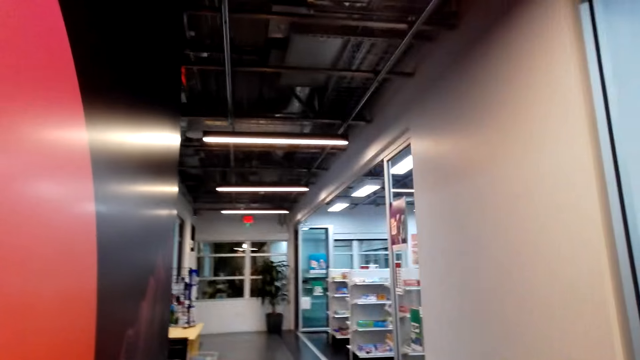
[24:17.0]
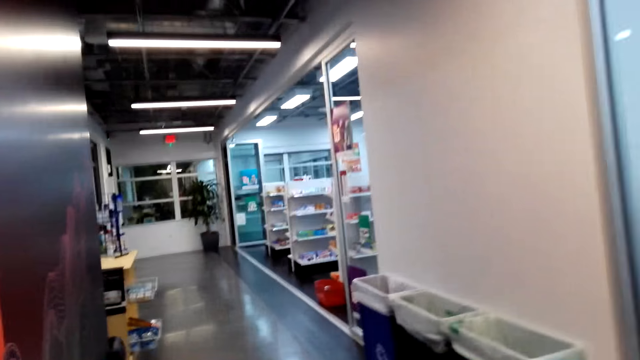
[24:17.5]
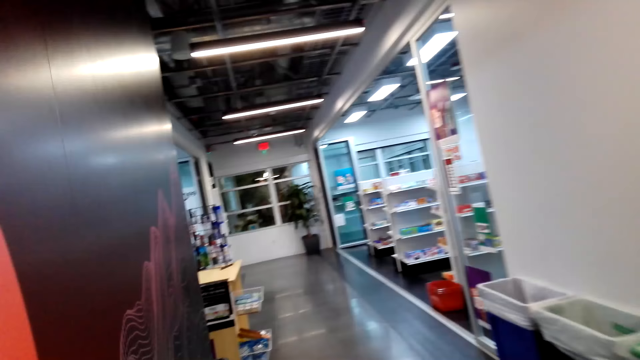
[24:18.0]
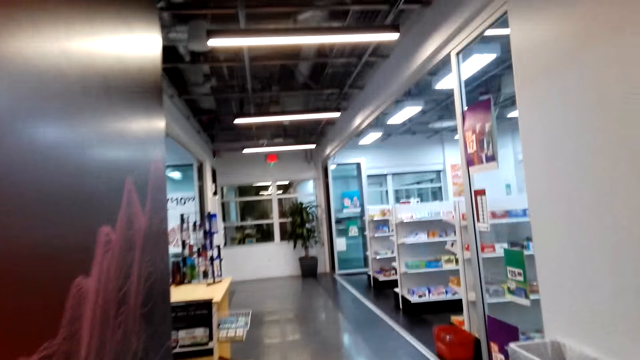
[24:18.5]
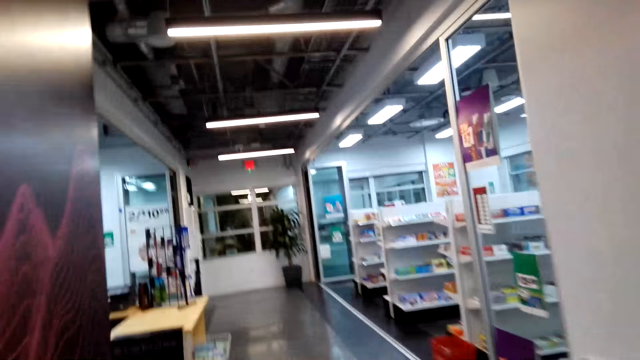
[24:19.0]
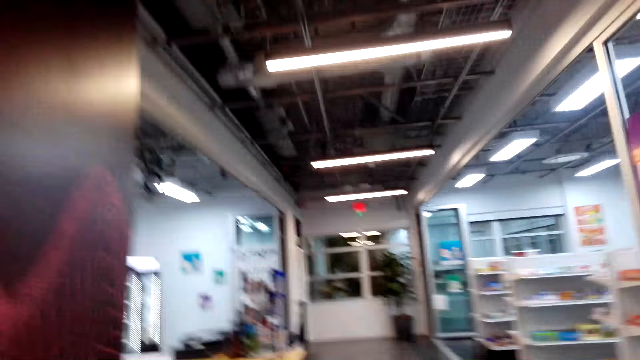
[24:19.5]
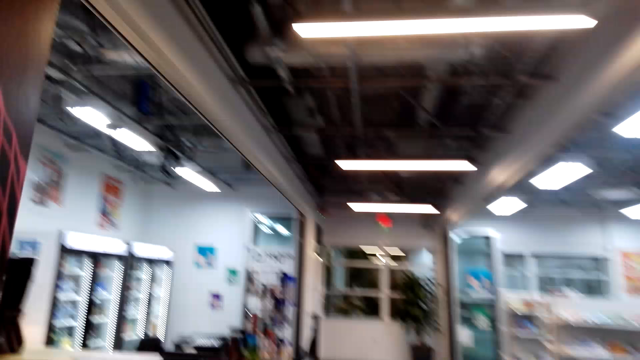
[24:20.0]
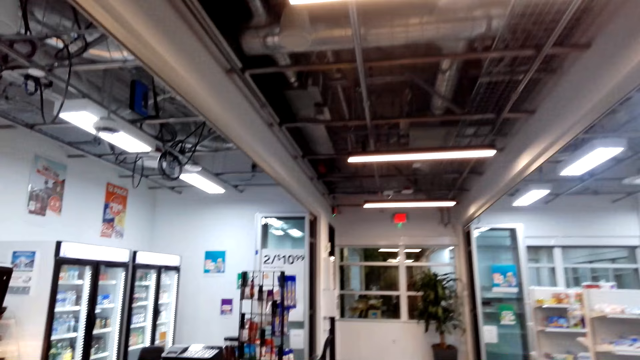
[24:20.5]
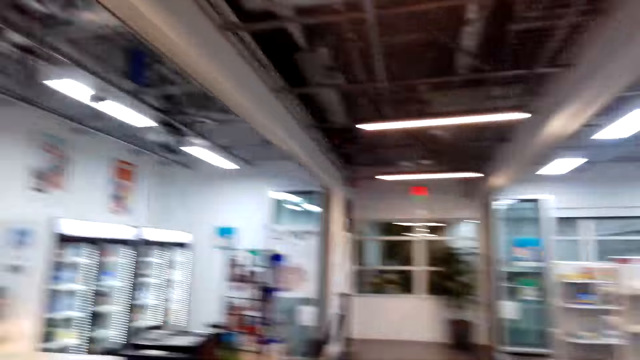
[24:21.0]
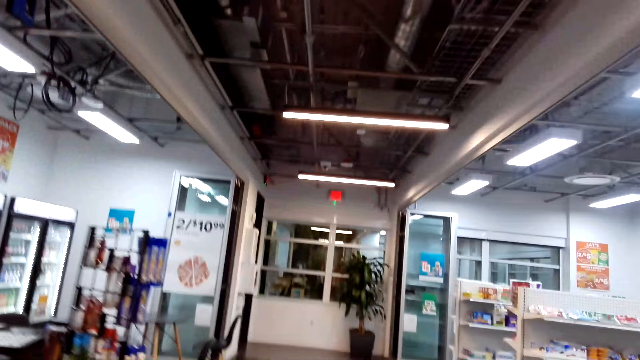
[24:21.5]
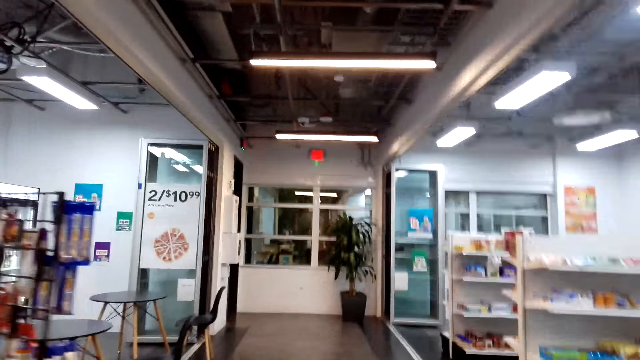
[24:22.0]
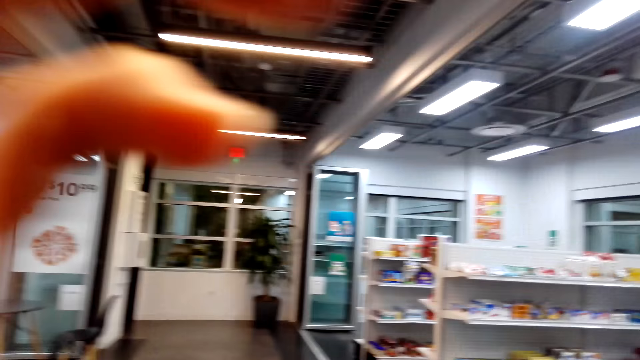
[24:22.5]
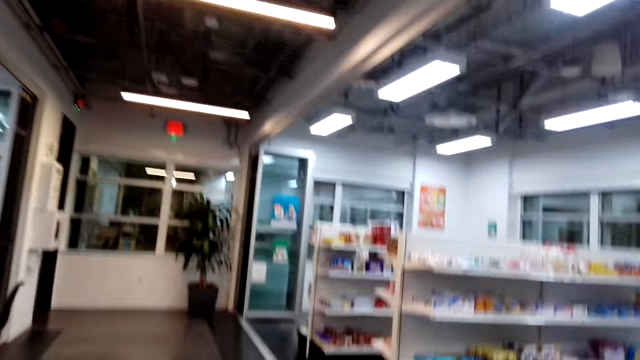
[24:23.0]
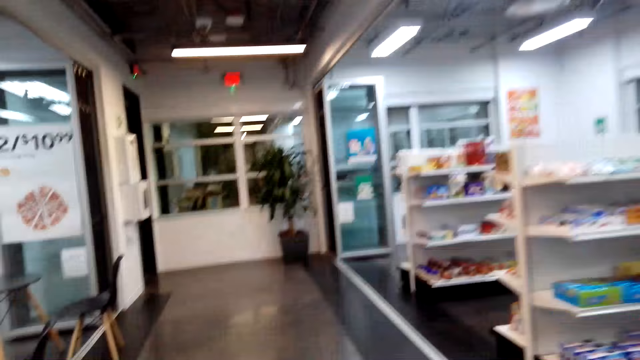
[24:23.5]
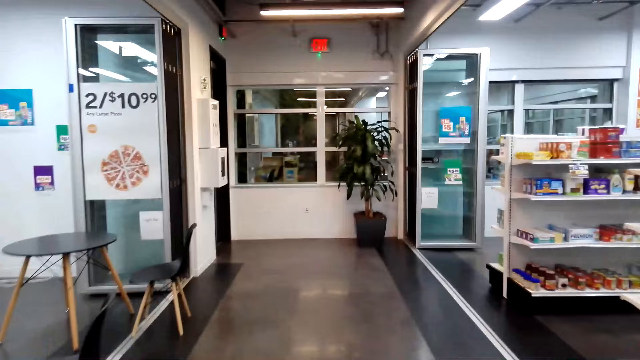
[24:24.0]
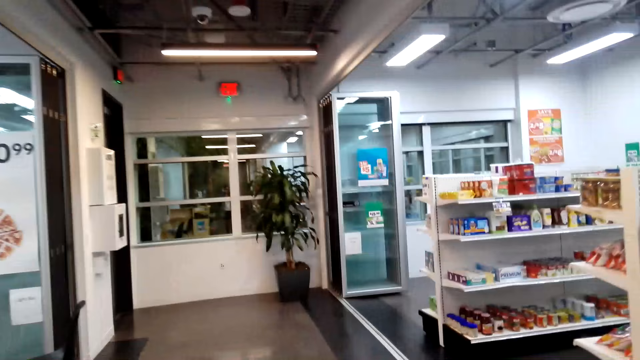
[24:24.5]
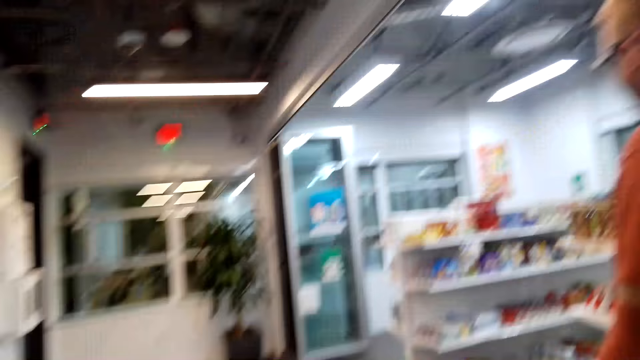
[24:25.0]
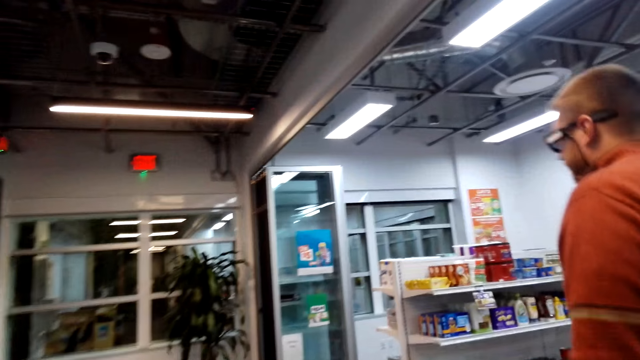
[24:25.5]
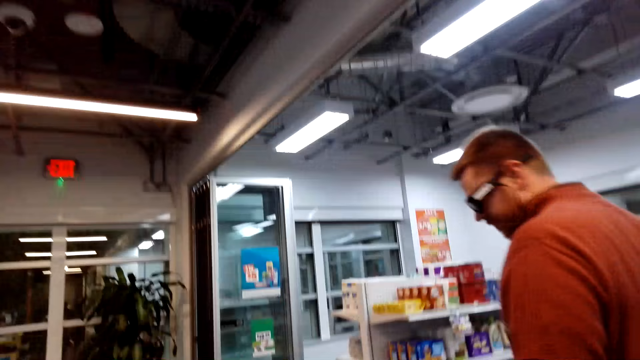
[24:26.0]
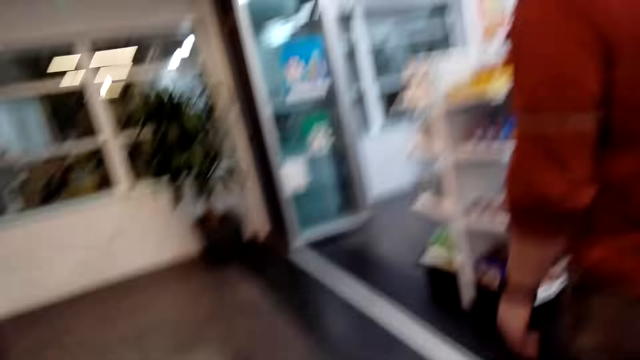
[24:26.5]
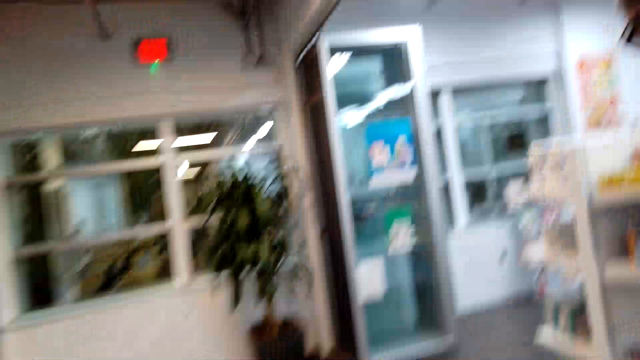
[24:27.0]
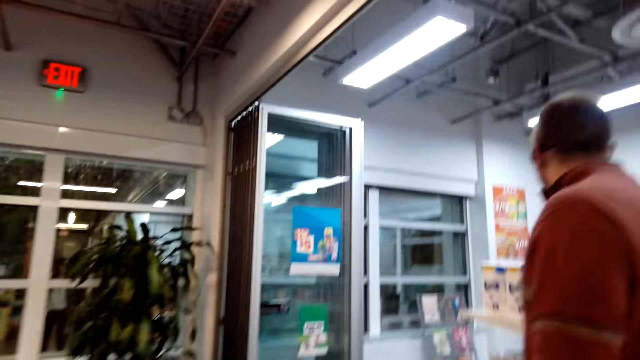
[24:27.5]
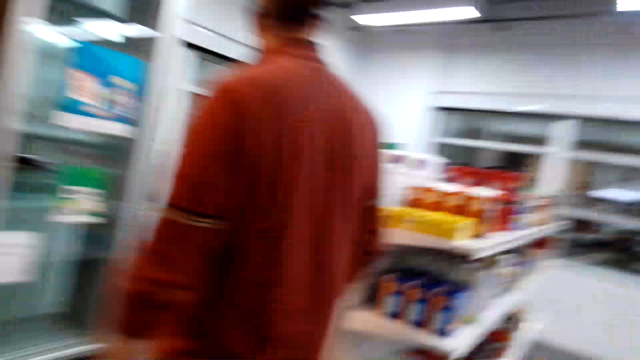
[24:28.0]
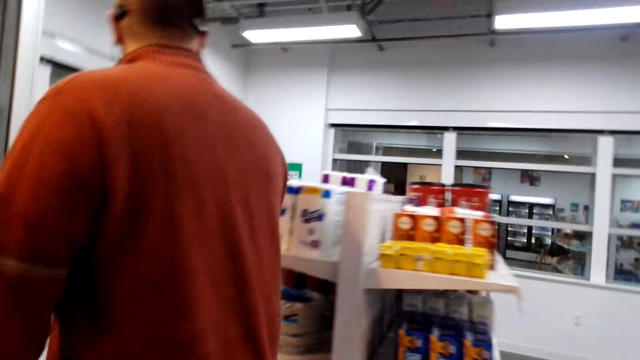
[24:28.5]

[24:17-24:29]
The camera wearer lifts her hand. She walks in the room.

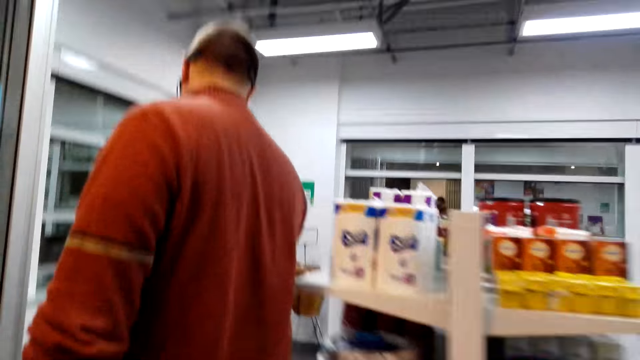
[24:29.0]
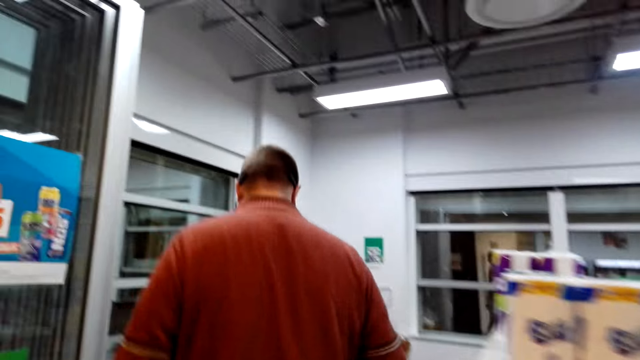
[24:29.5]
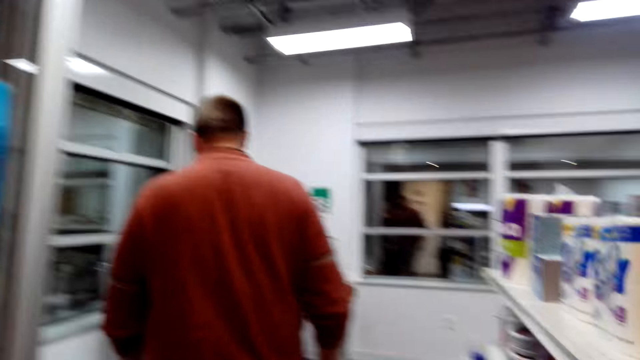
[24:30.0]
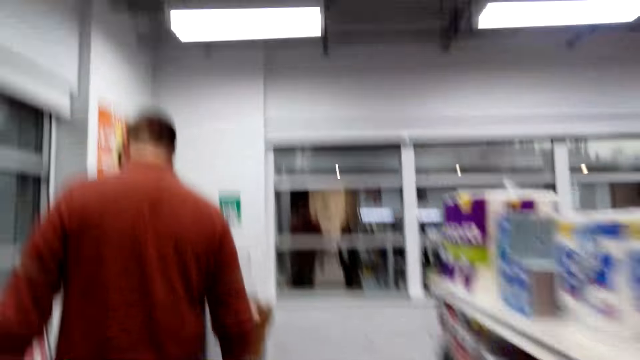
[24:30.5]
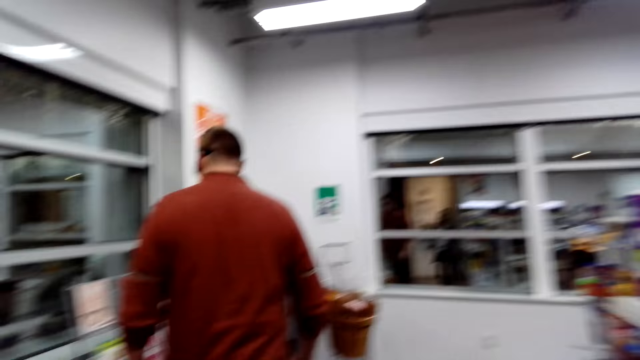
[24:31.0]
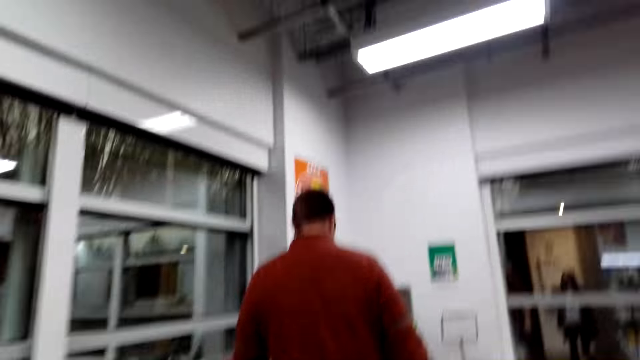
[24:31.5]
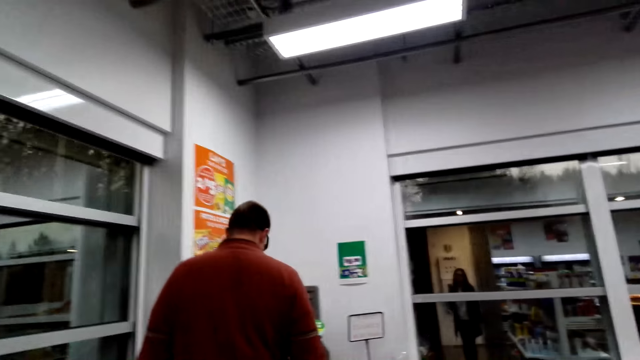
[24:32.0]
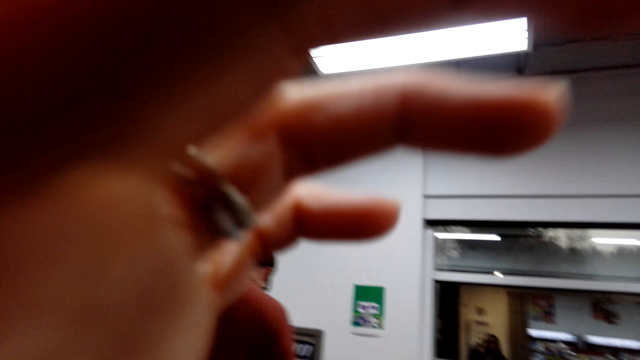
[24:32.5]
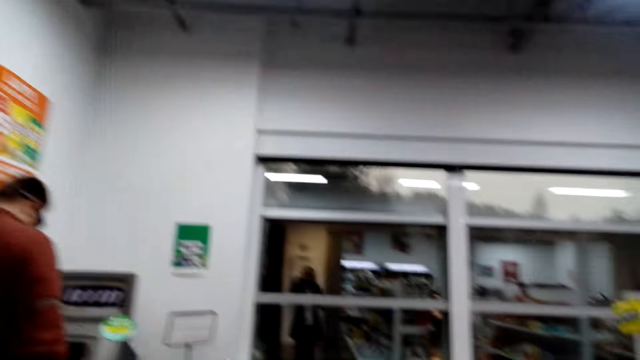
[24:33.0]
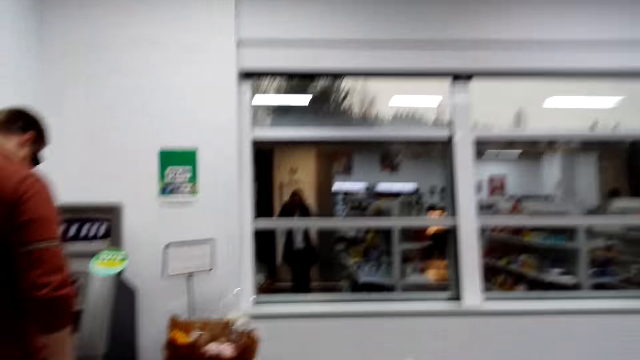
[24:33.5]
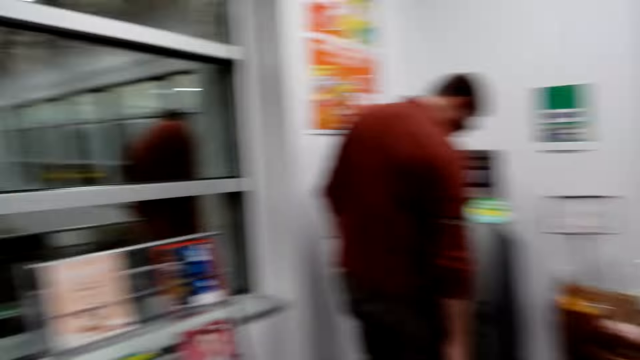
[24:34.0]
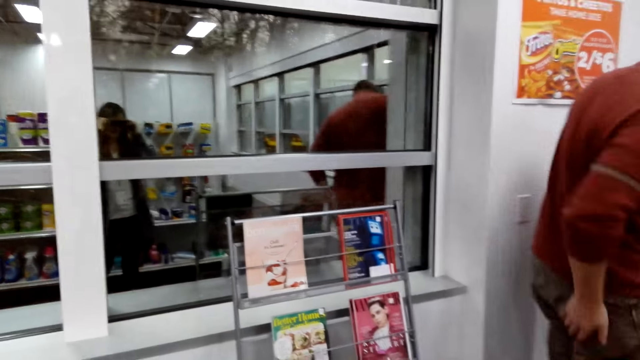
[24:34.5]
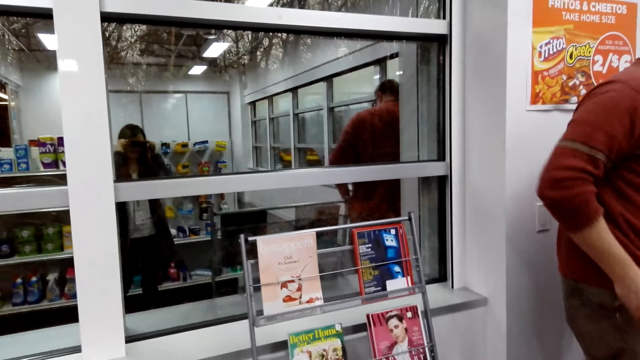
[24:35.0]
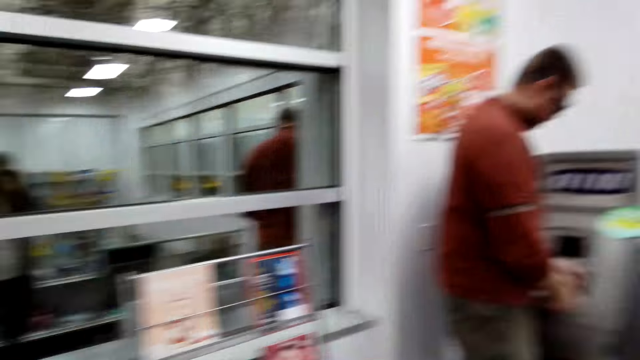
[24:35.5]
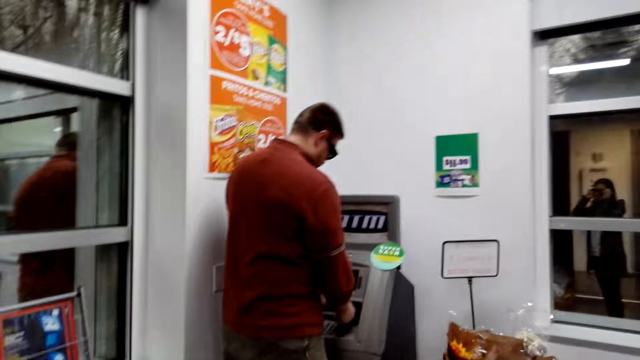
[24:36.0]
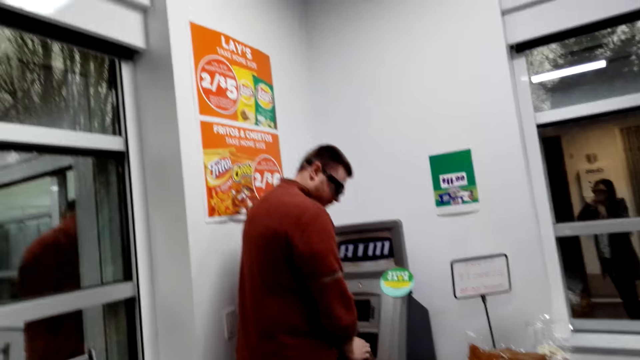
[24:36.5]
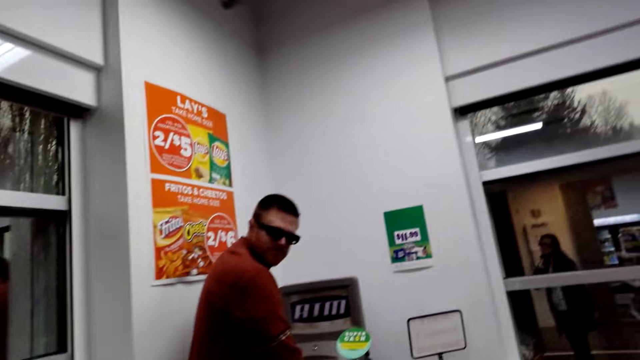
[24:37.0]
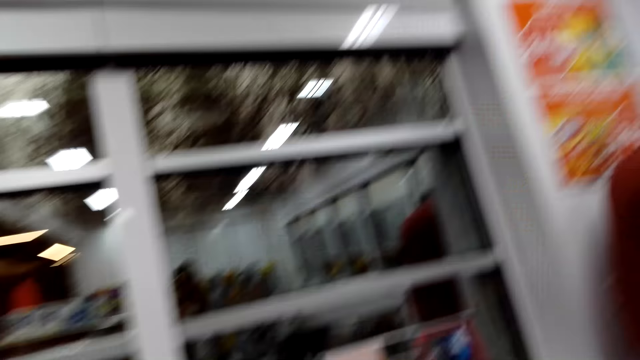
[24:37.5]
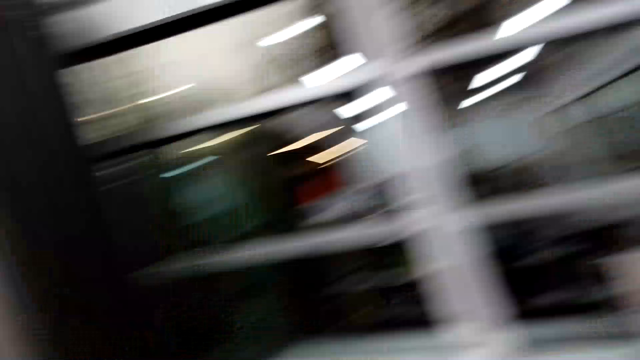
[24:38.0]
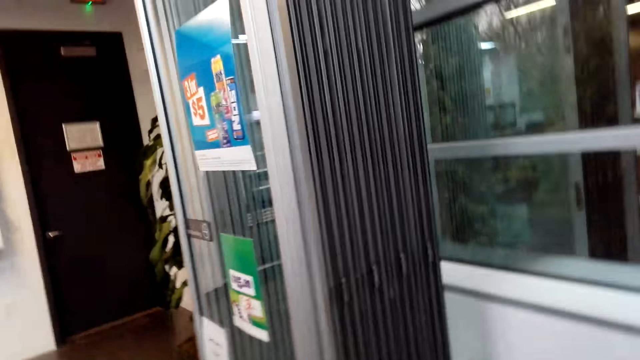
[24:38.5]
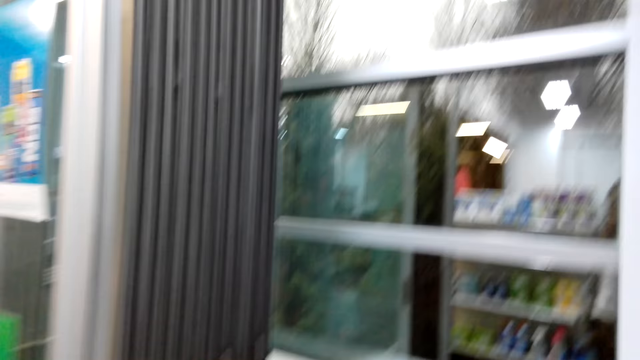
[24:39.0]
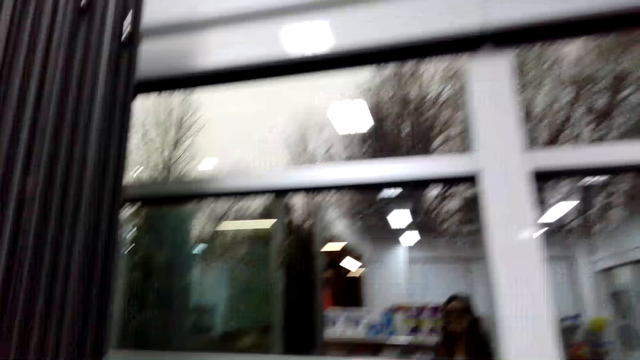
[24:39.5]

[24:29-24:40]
The camera wearer lifts her hand. She looks around the shop.
